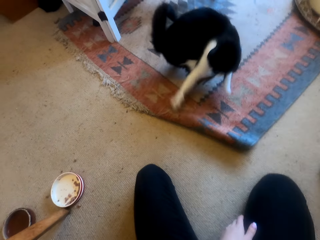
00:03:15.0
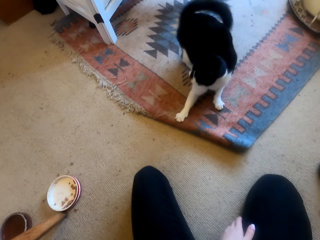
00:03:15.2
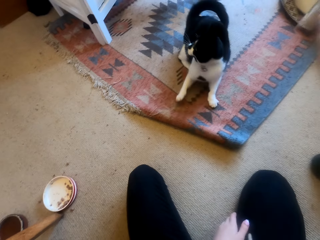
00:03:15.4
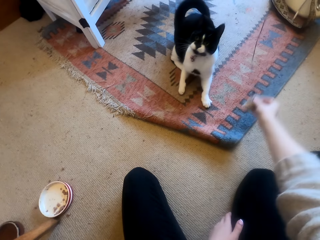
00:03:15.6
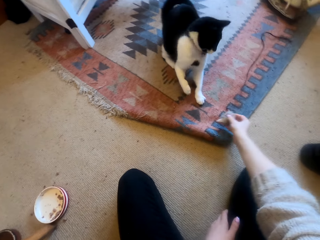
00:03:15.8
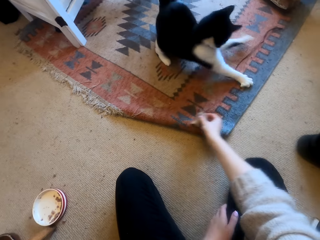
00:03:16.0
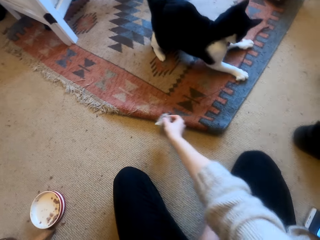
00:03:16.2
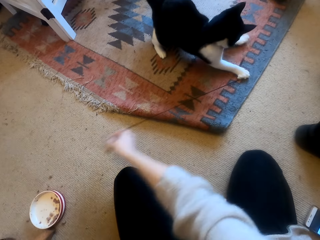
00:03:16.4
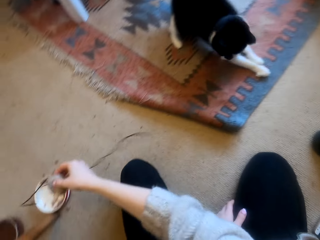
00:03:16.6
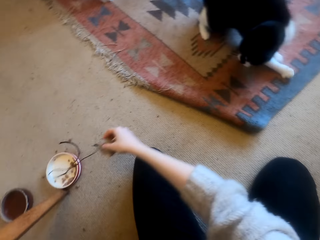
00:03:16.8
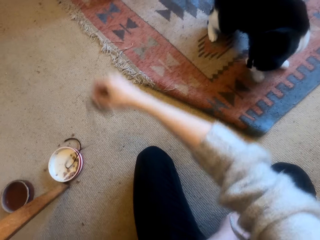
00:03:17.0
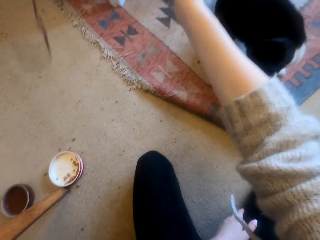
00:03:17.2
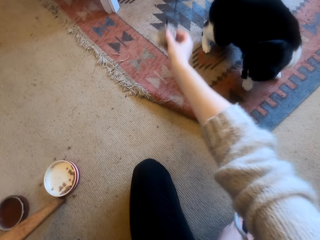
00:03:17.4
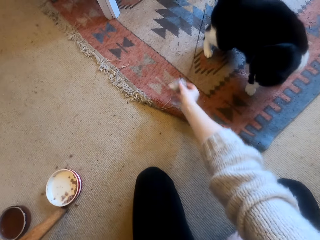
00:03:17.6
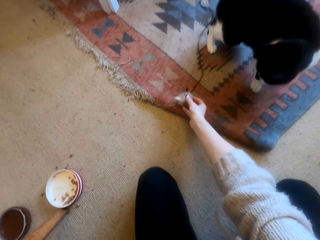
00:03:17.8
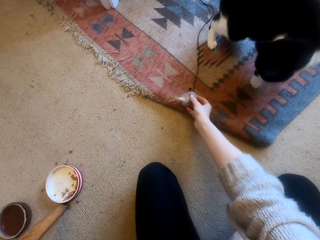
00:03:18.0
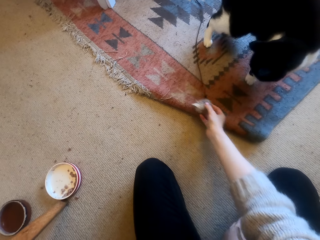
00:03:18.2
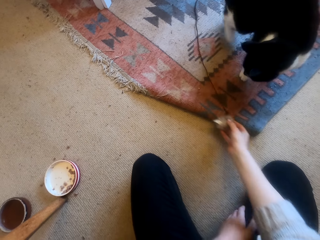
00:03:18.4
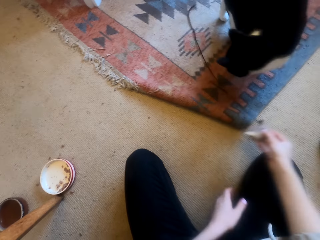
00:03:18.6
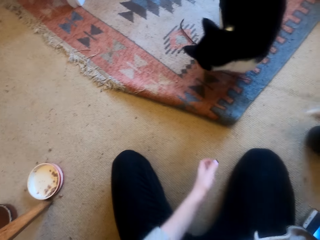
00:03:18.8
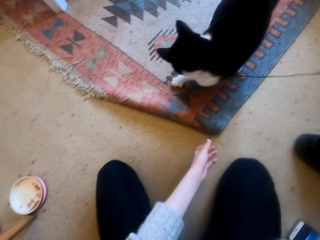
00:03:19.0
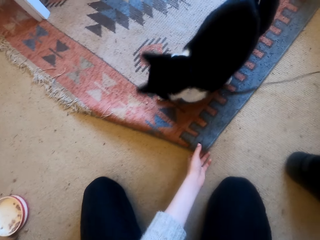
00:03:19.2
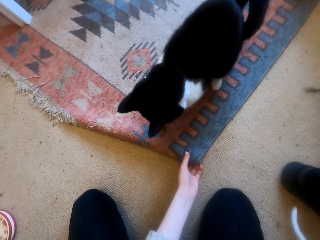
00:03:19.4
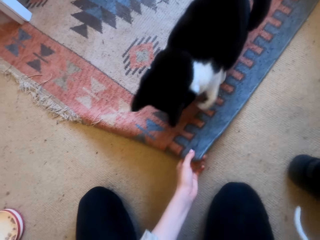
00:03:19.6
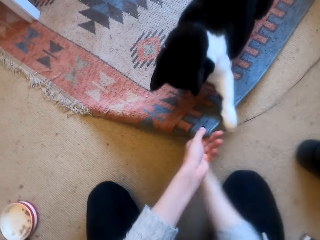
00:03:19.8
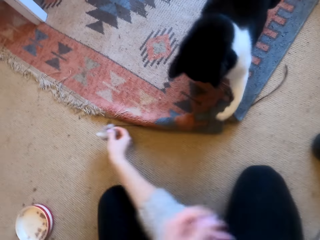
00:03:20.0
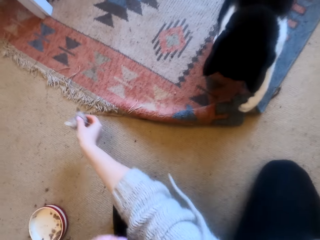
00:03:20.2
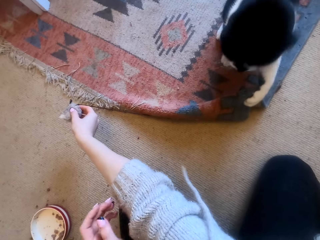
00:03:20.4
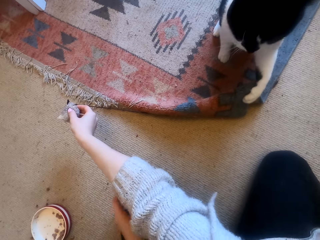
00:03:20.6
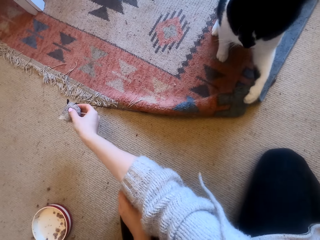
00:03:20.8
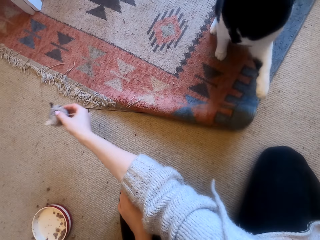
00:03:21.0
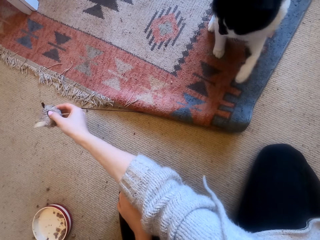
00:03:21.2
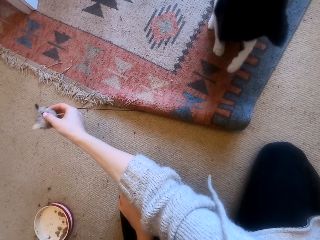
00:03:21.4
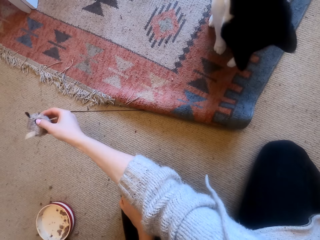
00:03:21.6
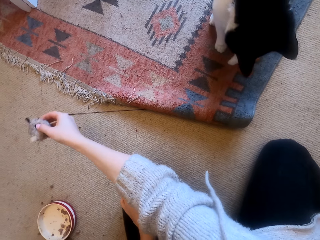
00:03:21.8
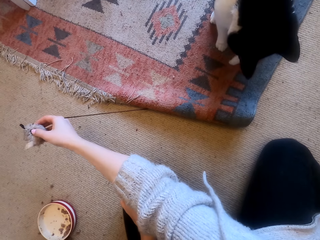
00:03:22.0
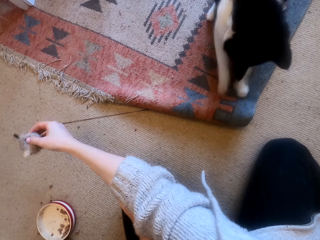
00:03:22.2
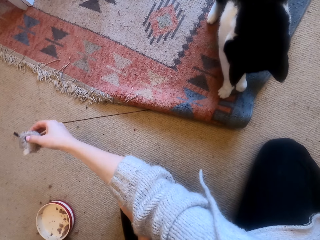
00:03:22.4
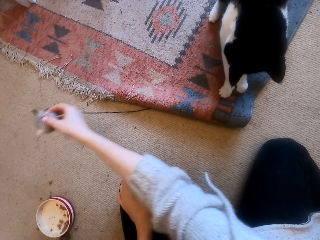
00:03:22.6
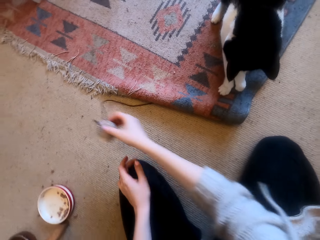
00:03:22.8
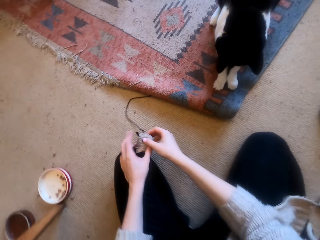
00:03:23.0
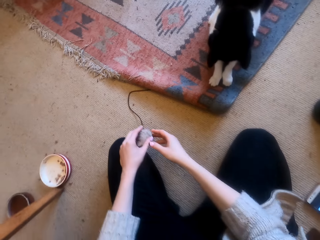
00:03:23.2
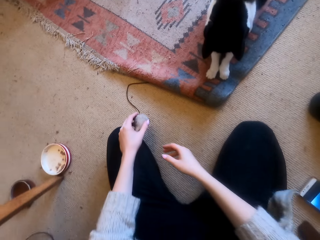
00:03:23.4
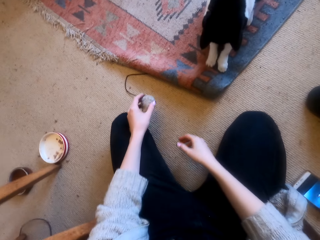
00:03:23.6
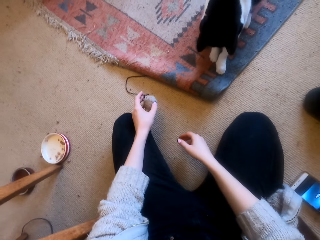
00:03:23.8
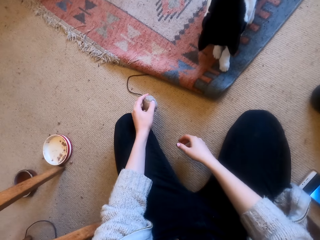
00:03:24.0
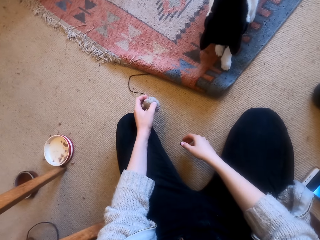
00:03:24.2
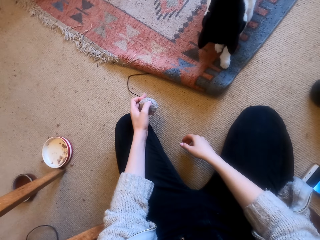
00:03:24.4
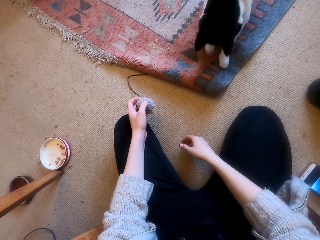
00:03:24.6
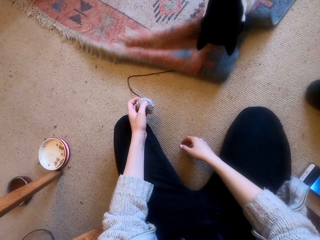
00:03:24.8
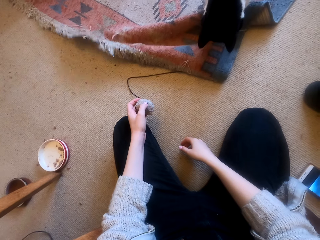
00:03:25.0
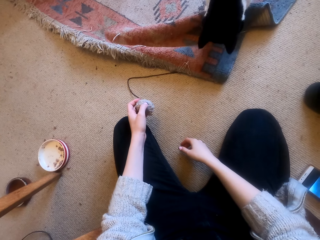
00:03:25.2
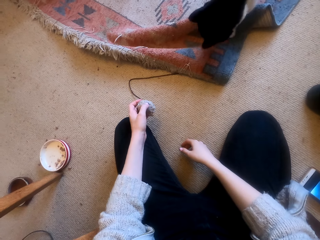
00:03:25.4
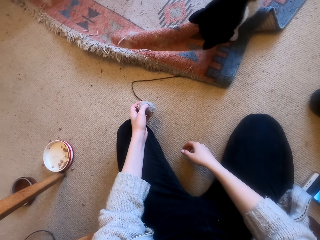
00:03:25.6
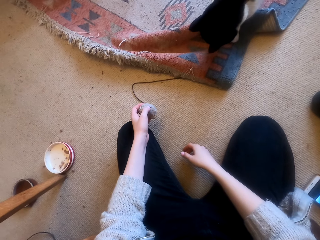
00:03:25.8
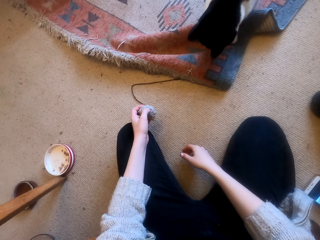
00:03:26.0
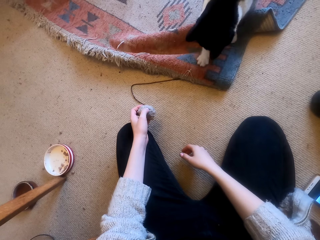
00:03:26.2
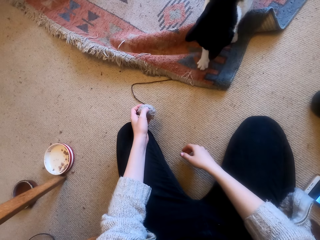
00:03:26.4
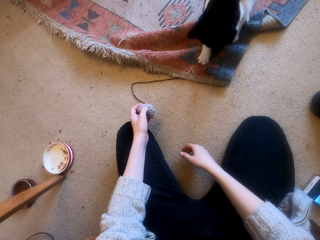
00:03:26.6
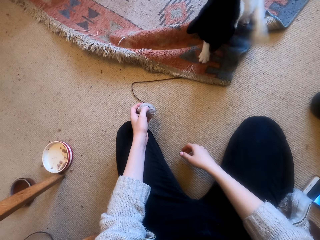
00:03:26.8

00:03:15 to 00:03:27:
The camera wearer swings the cat toy. They pull the cat toy from the cat. They drop the cat toy on the carpet. They pull the cat toy under the carpet. They pull it under the carpet again. They laugh.

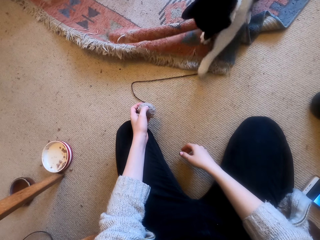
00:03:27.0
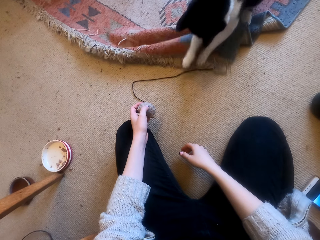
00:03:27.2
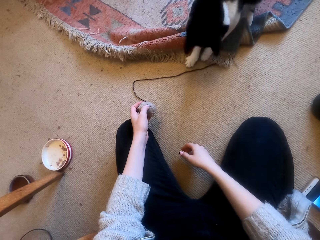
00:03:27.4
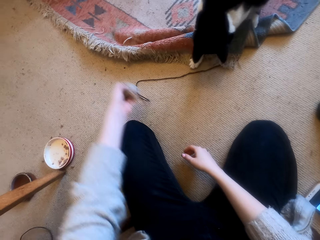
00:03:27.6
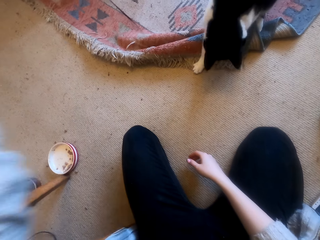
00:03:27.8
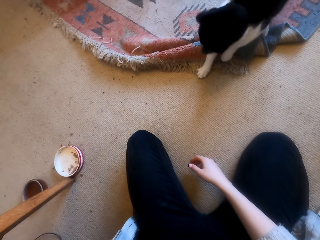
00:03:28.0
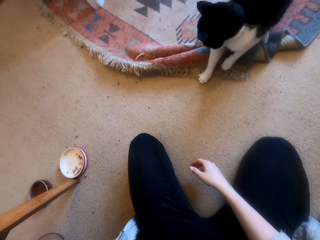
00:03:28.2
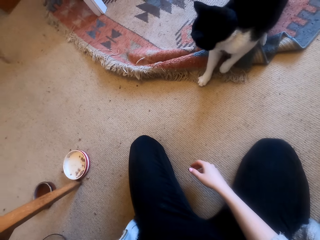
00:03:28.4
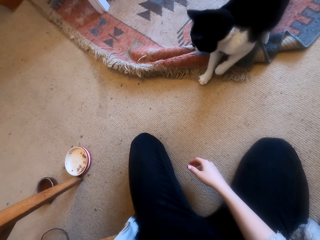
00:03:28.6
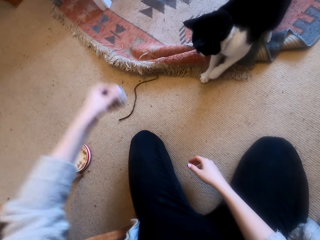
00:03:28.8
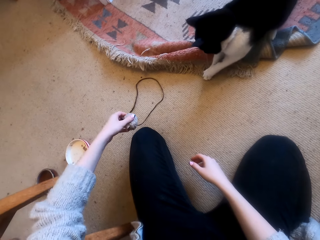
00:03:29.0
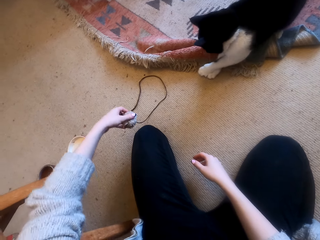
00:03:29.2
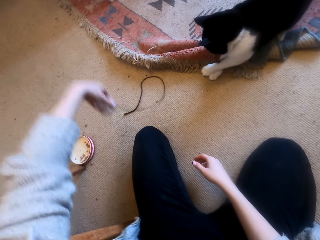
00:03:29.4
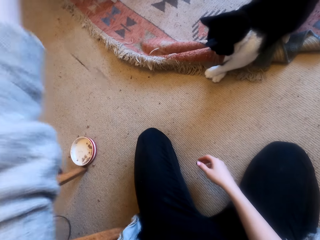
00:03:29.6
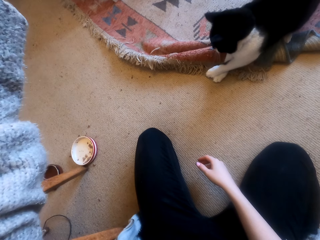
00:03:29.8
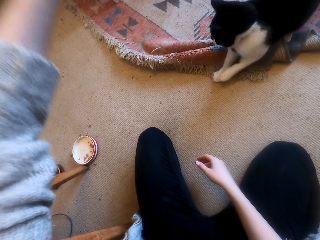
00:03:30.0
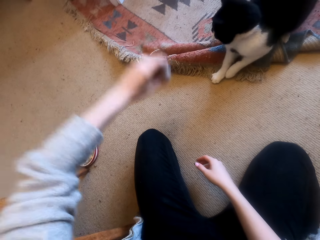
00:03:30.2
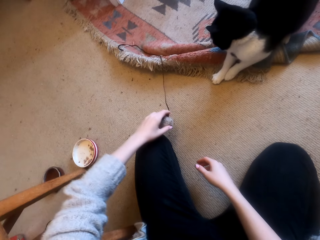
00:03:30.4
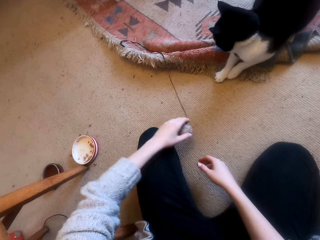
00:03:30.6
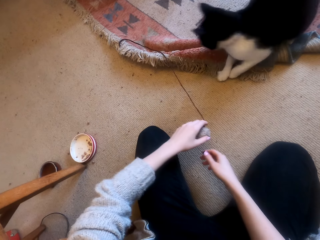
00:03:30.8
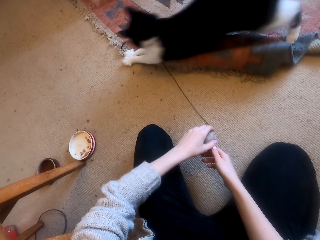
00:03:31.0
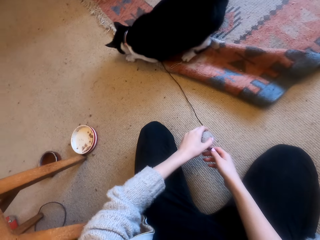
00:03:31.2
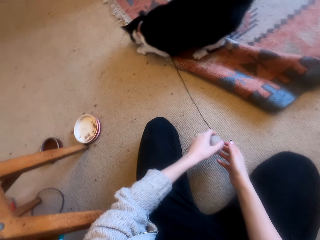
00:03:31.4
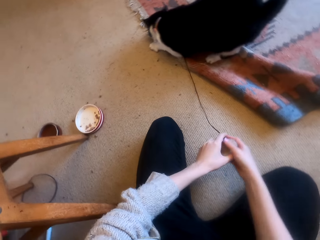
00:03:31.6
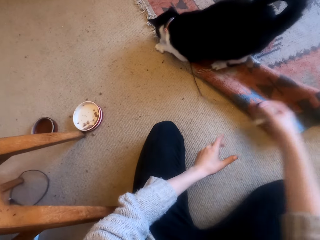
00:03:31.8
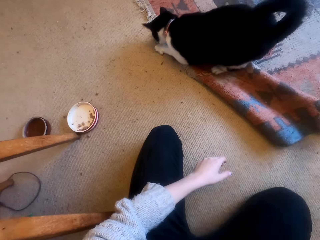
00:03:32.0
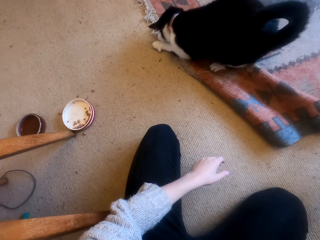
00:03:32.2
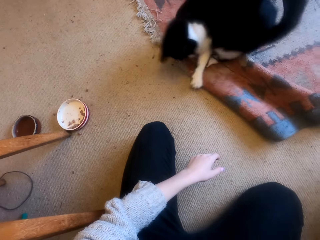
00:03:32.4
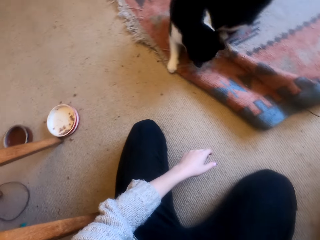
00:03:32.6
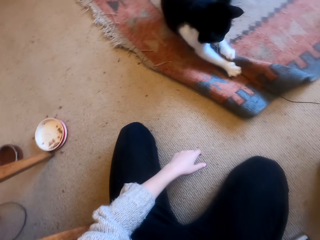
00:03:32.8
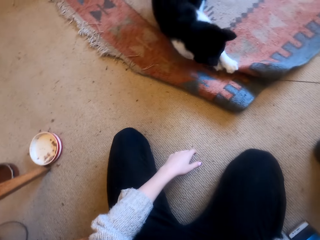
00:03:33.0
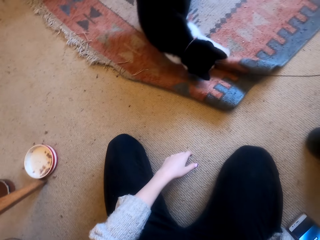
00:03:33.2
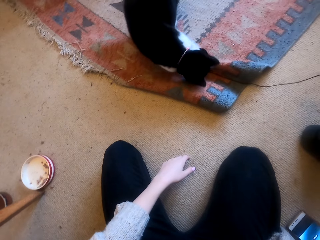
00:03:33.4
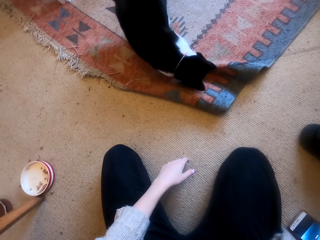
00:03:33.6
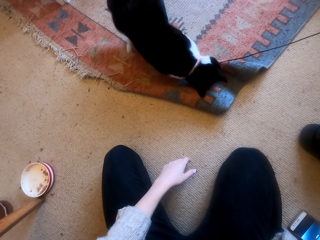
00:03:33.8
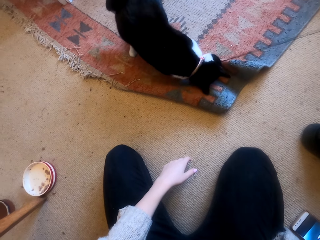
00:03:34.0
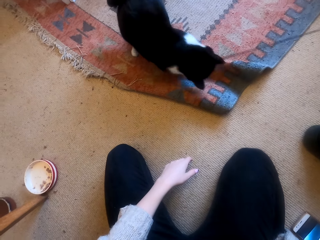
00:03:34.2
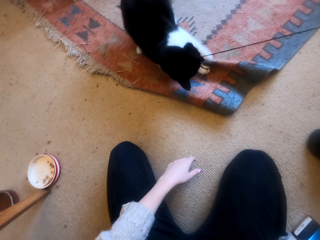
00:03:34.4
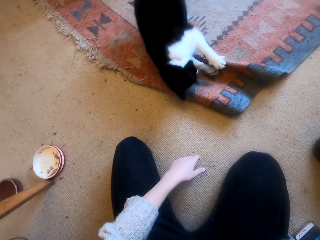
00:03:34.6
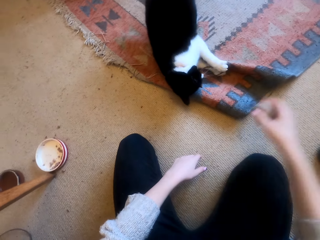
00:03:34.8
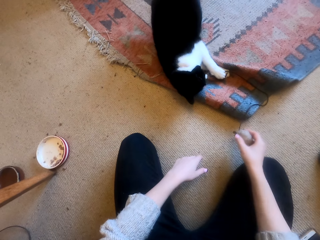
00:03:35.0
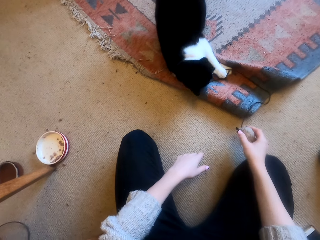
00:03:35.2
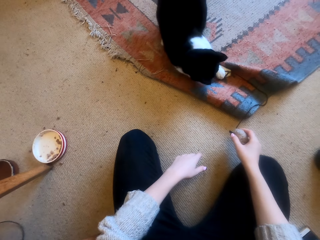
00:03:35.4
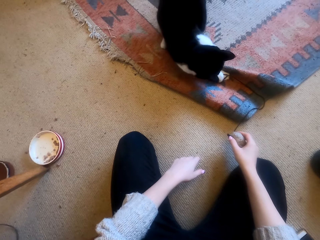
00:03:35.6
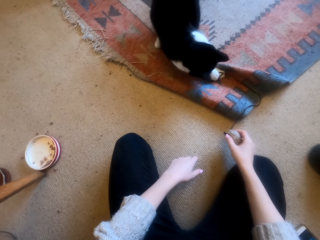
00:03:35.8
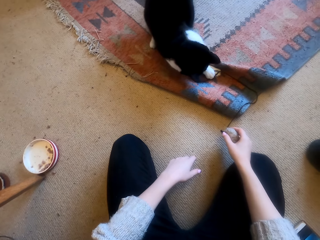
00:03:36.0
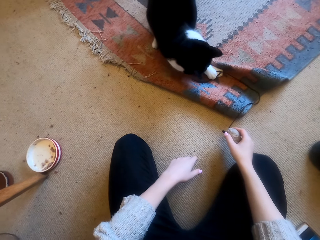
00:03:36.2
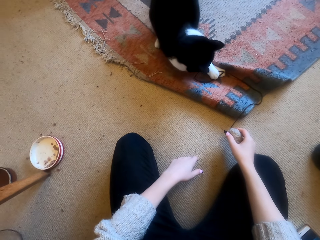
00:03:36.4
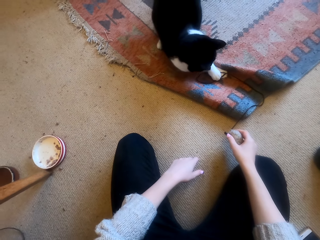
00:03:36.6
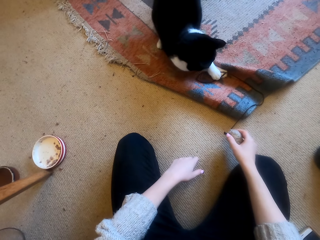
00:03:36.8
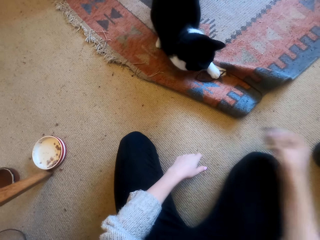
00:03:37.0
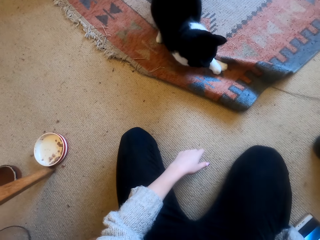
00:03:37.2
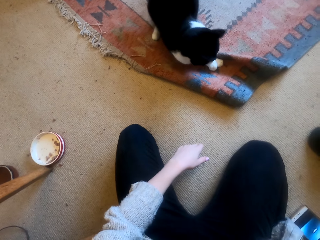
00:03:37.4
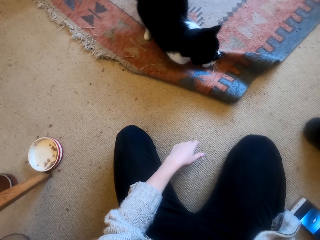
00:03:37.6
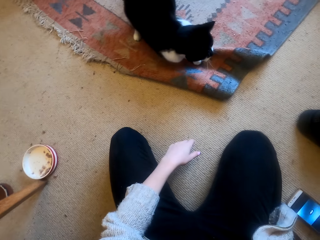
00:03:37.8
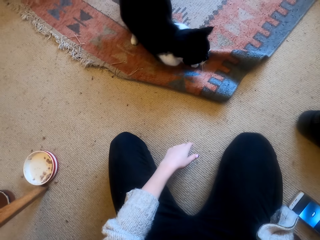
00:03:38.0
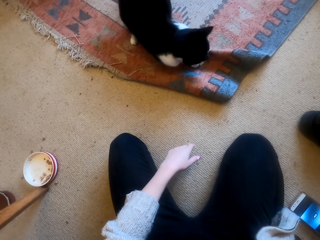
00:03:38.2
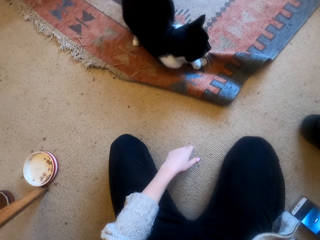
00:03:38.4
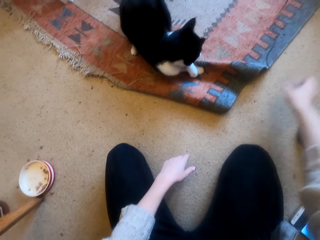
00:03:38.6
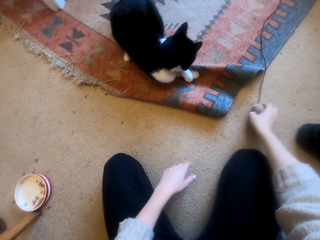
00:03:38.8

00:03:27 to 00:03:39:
The camera wearer pulls the cat toy from the cat. They laugh. They pull the cat toy from the cat.
